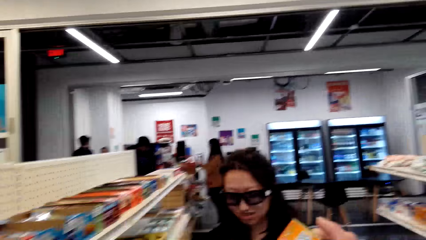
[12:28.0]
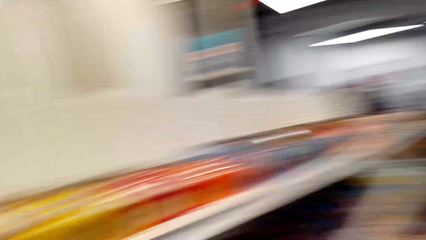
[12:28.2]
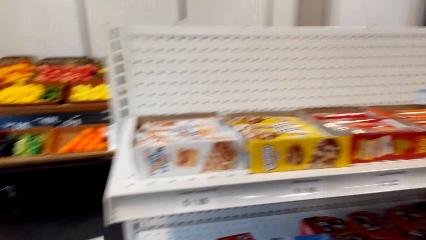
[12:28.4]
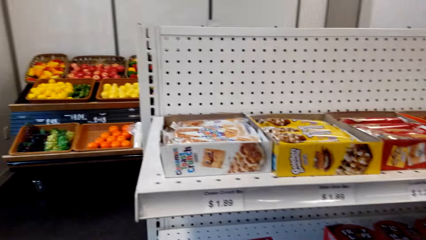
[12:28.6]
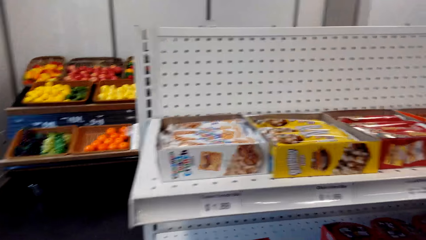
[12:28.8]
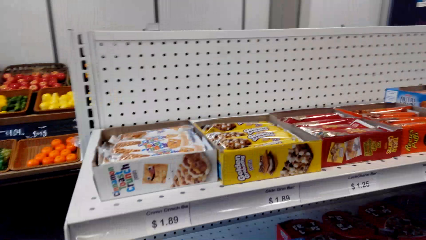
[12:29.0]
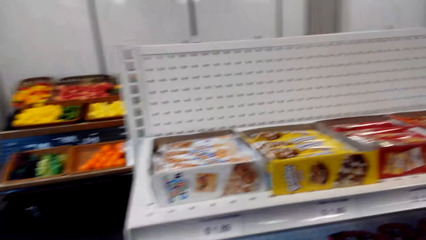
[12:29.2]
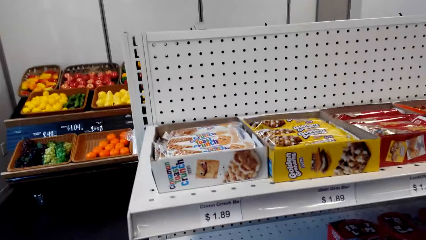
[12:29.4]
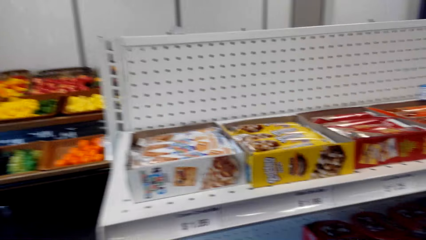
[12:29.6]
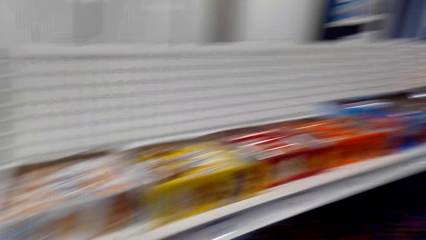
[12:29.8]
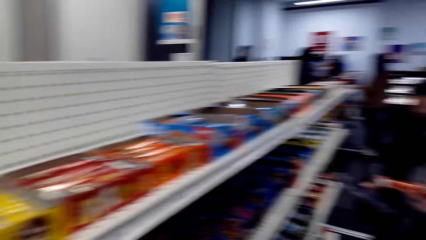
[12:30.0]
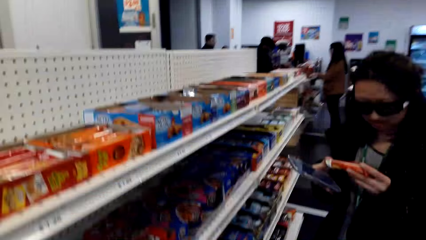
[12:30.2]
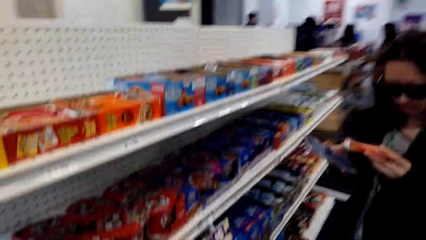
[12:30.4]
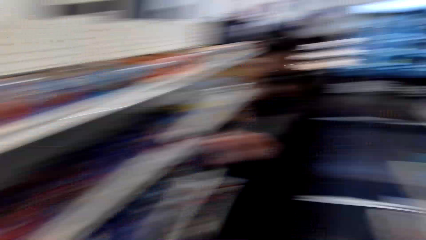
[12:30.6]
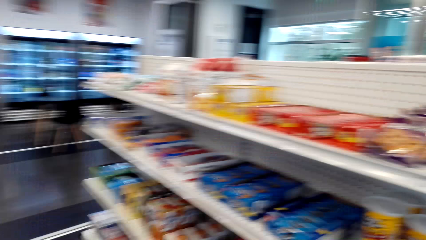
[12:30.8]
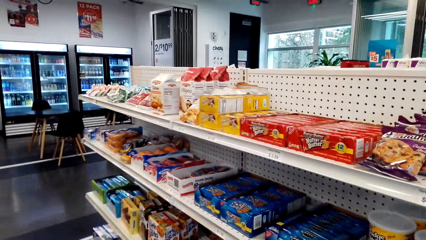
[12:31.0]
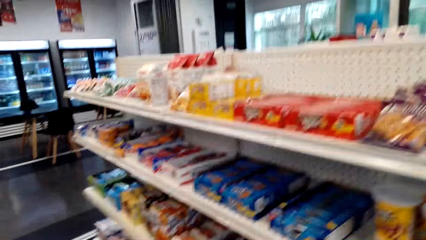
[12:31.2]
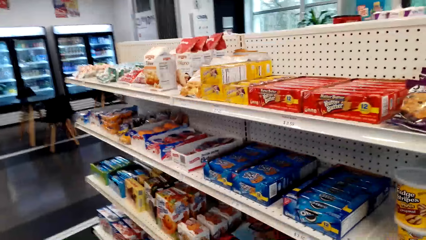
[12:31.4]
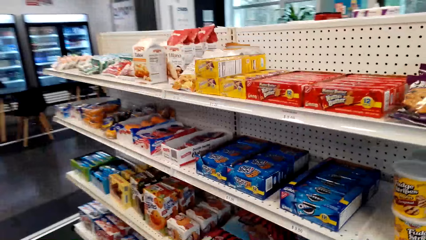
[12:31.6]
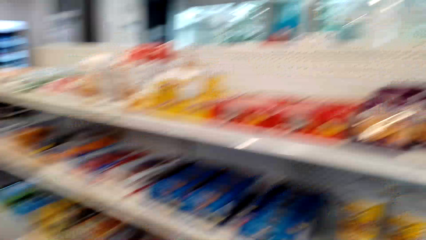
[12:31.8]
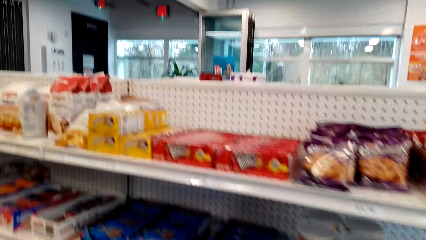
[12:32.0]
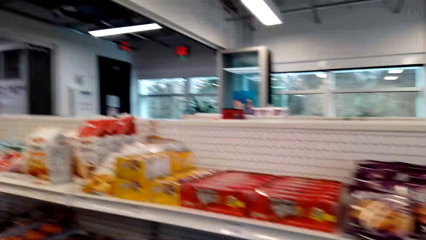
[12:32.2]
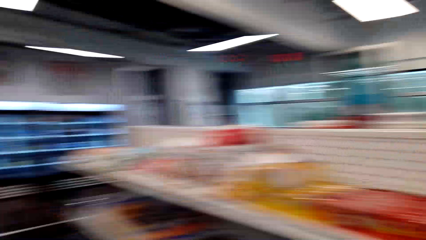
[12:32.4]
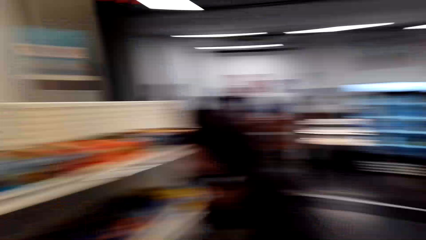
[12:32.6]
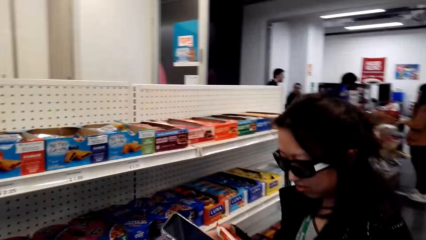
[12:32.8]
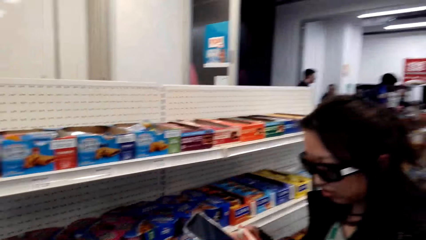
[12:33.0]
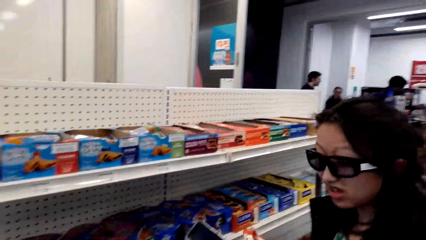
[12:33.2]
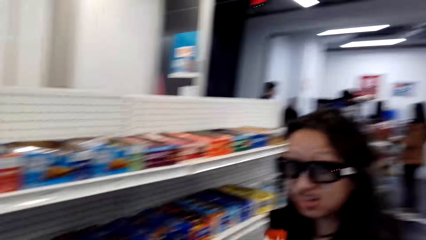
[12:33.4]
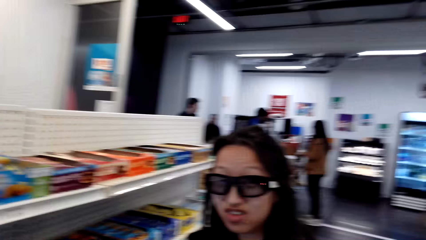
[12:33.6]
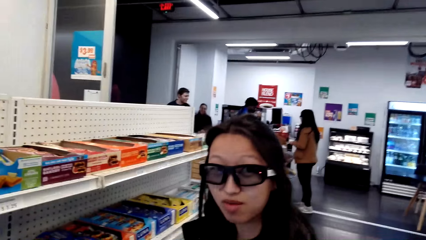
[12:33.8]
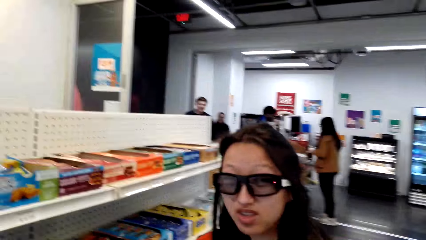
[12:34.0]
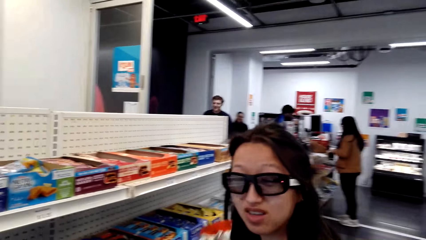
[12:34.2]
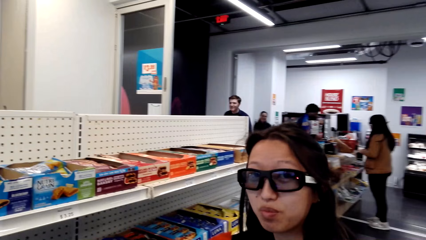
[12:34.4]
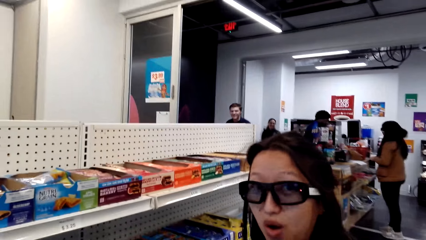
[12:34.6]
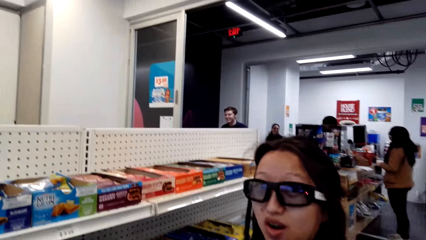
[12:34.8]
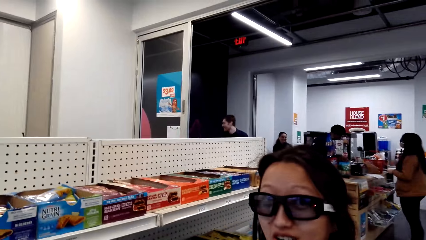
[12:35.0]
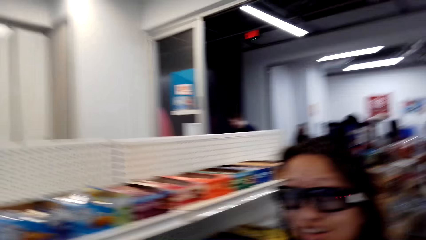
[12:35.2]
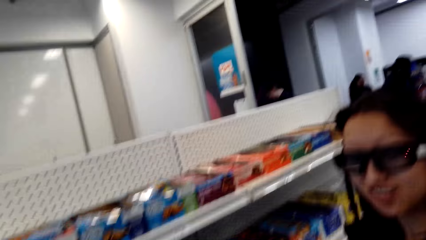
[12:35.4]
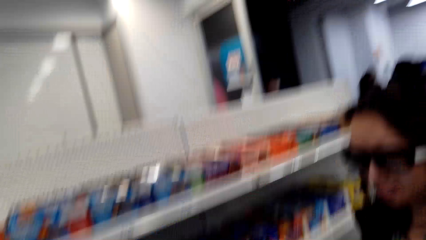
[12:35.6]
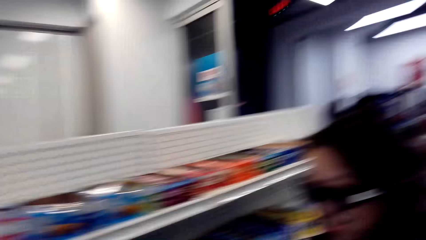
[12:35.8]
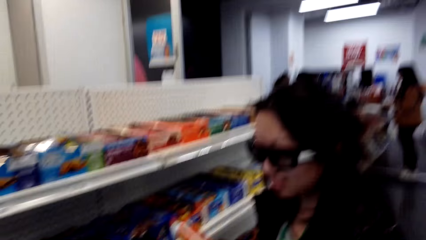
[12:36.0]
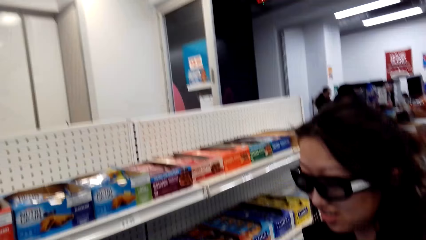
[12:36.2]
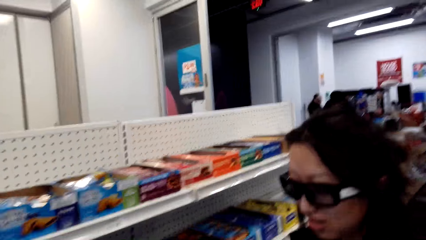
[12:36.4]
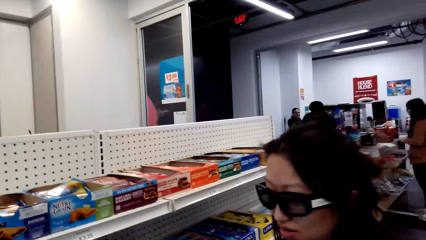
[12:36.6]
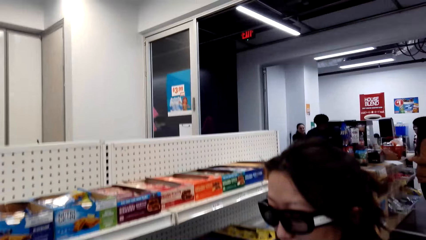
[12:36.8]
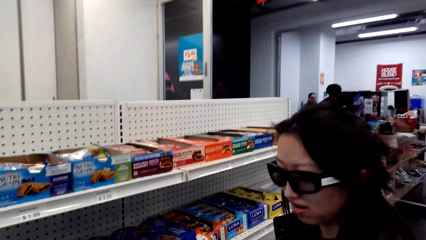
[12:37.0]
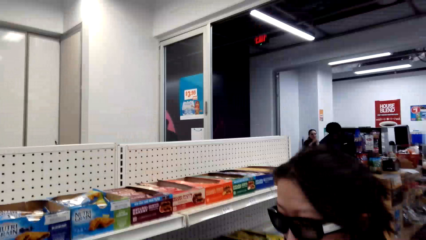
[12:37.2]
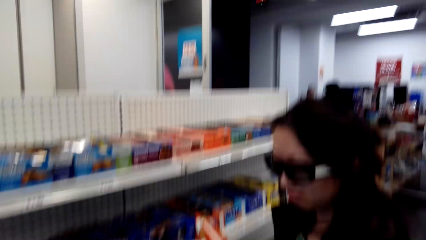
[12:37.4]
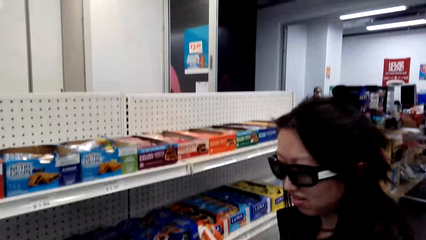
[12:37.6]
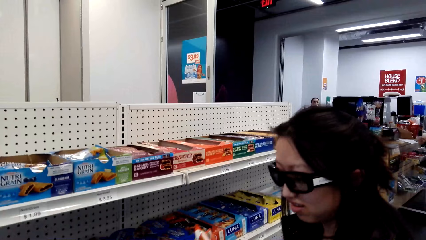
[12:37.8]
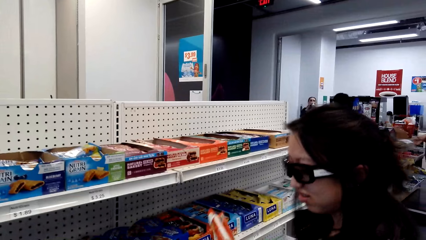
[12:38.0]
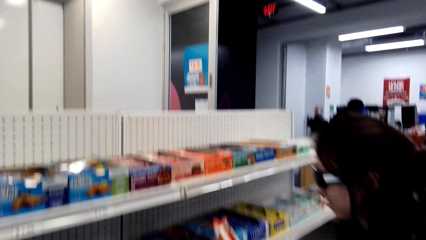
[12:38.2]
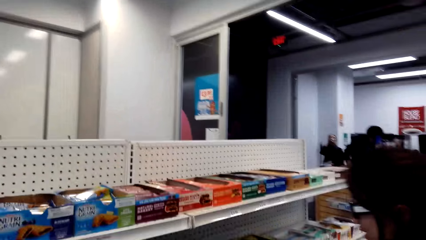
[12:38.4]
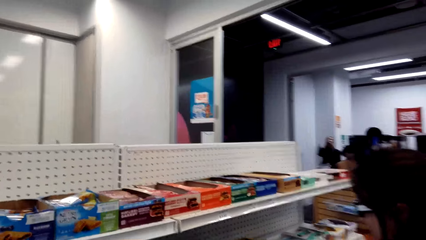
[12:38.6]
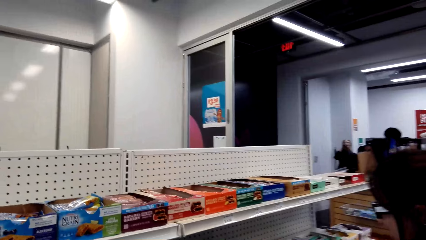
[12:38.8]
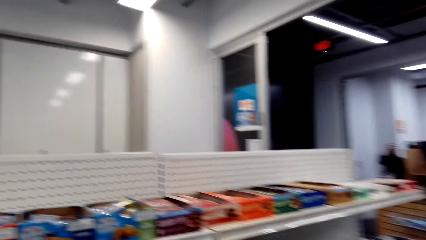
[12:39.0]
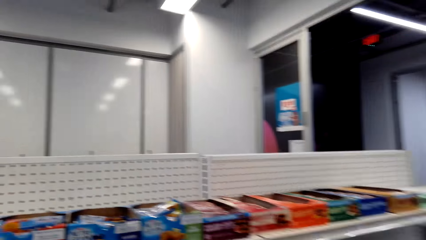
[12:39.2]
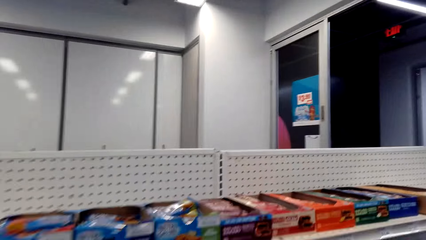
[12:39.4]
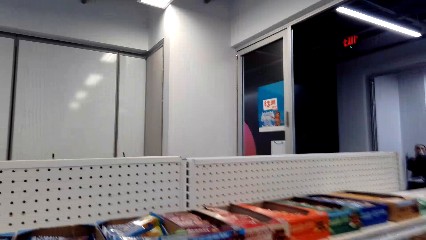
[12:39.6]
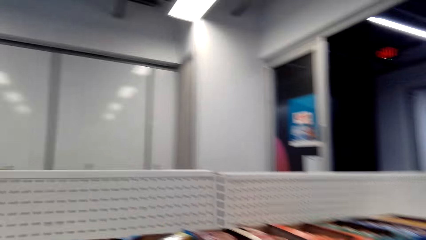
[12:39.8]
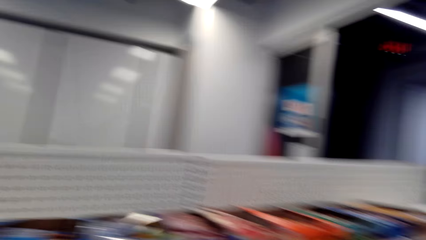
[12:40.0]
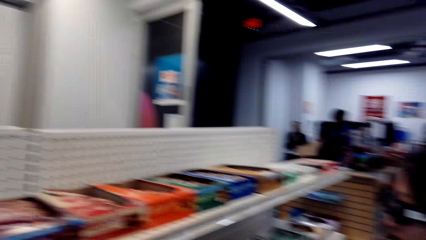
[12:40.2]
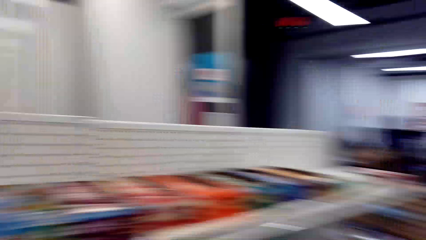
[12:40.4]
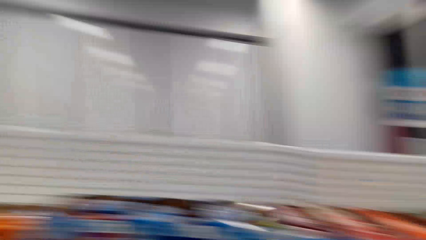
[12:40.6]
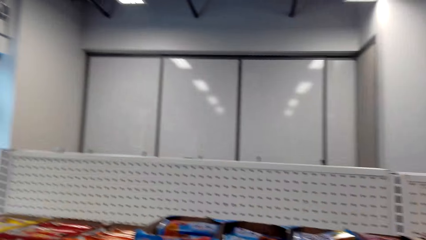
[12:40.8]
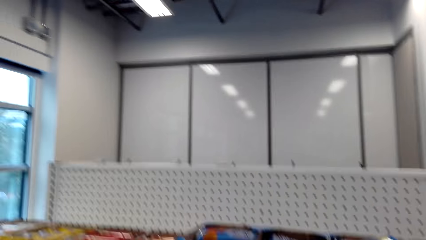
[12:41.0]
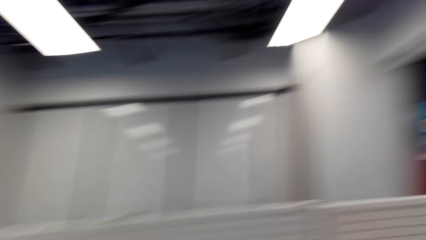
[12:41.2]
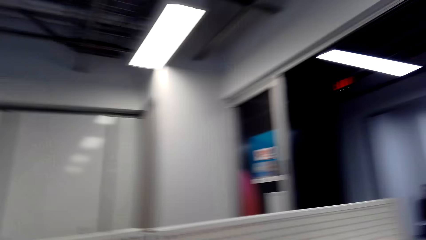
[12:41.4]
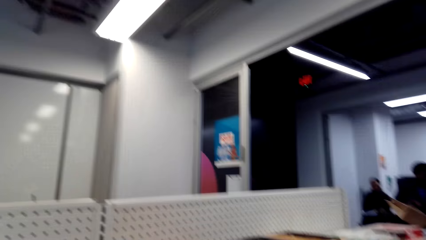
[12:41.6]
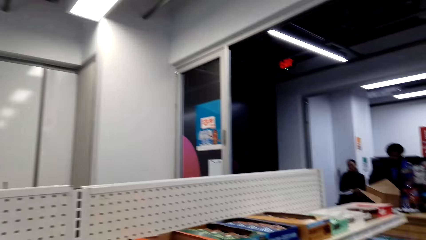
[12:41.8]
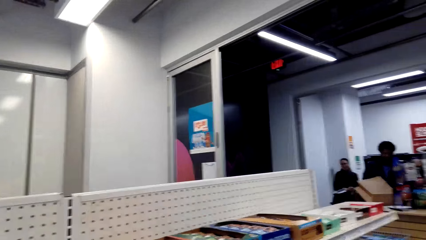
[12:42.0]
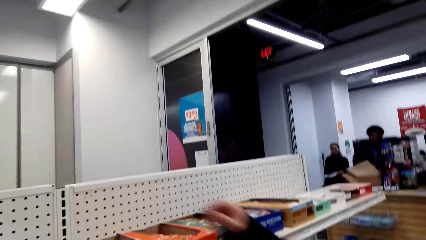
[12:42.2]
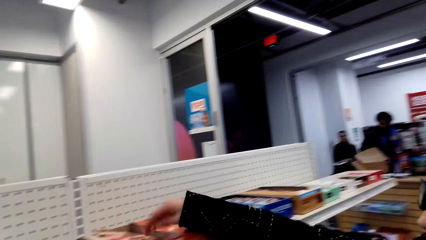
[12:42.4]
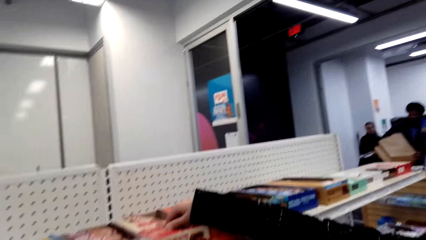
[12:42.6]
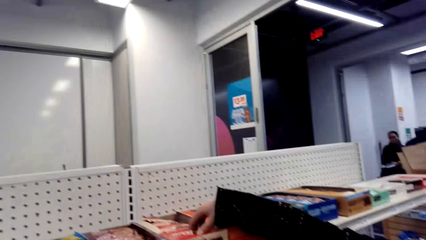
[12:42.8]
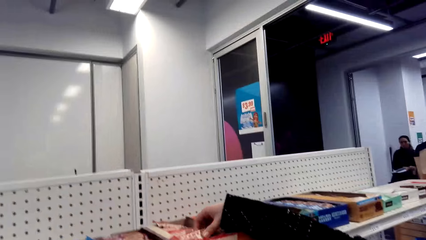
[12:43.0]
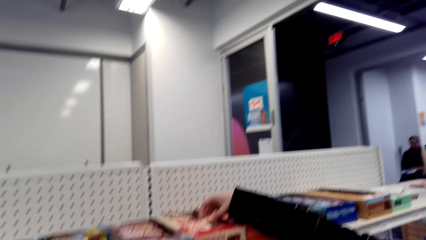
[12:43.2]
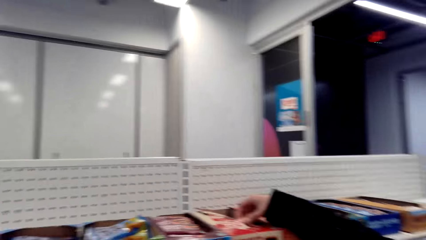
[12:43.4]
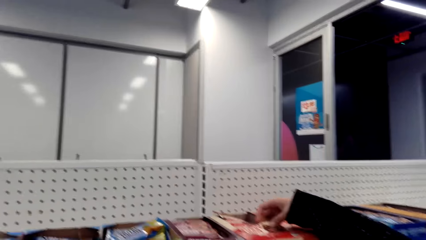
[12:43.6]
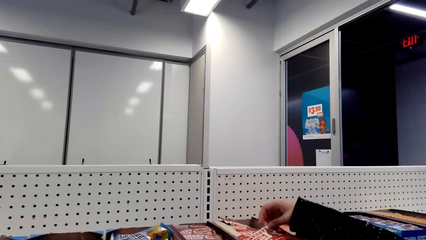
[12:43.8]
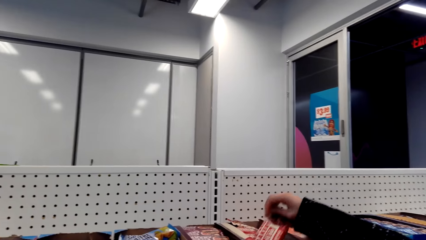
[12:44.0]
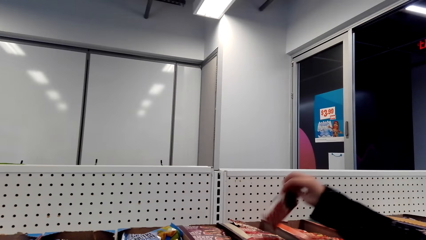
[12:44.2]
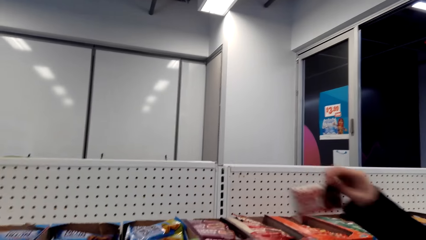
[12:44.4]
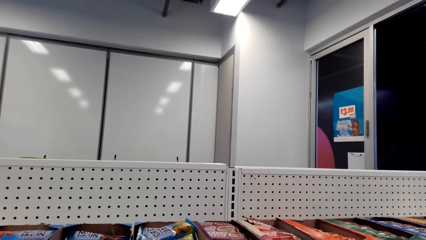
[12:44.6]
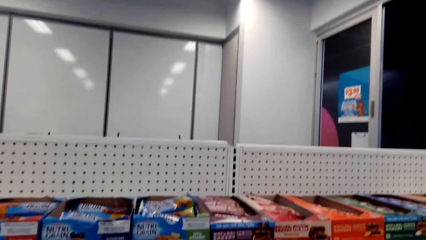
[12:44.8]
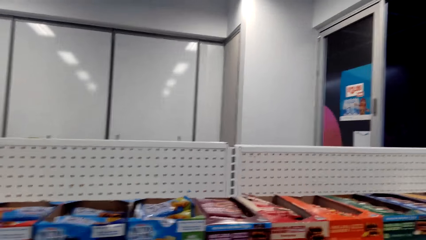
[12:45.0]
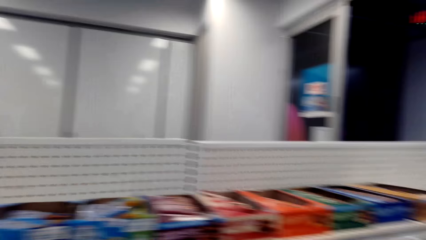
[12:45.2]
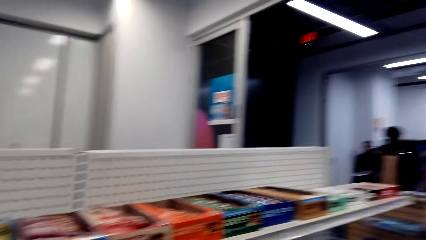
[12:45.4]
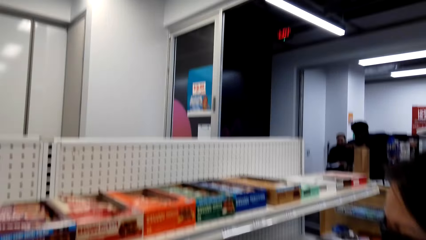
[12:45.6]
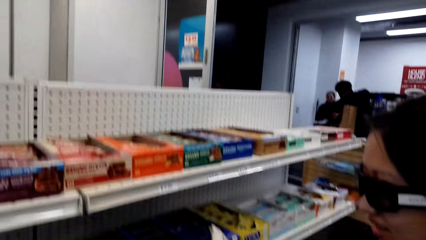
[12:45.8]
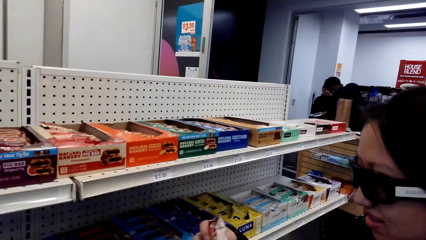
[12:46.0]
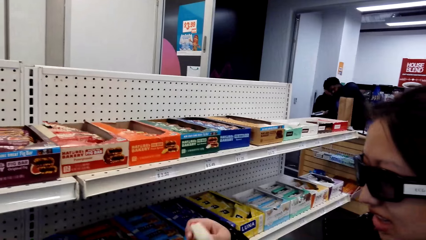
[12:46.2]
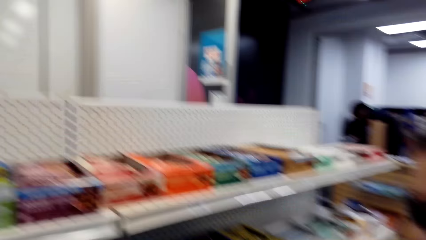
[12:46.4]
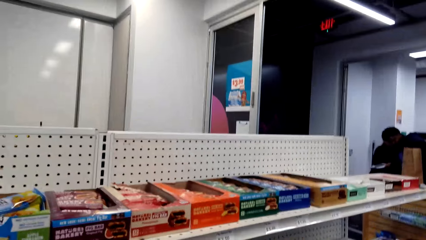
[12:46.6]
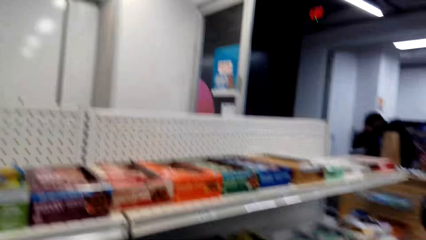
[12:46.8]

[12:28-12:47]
A person talks to the camera wearer. The camera wearer looks around. The person looks at a snack packet. The camera wearer walks around. The person talks and looks at the camera wearer. The camera wearer looks around. They move the hand and pick up the biscuit. The person shops in the supermarket with the camera wearer. The camera wearer looks around. They shop snacks in the supermarket.
